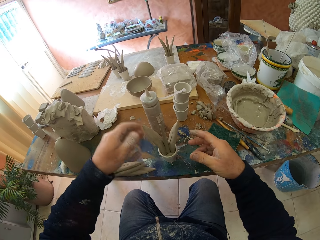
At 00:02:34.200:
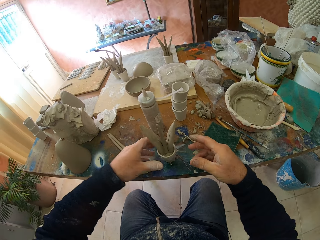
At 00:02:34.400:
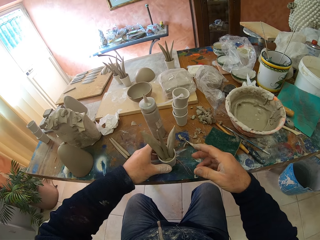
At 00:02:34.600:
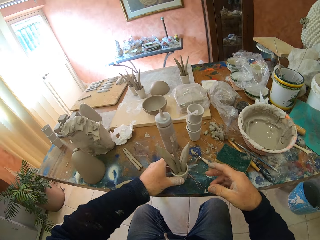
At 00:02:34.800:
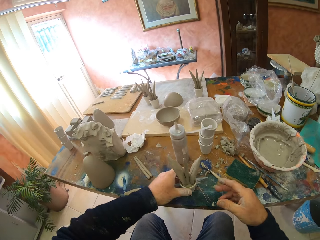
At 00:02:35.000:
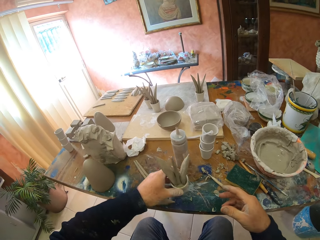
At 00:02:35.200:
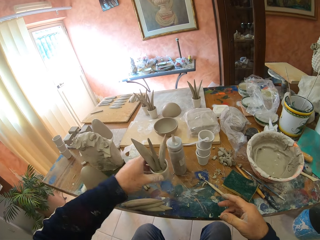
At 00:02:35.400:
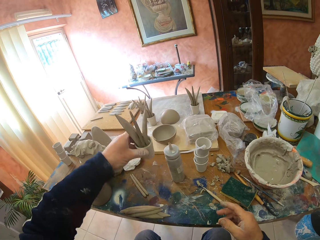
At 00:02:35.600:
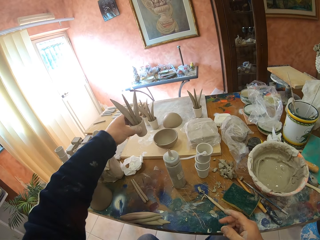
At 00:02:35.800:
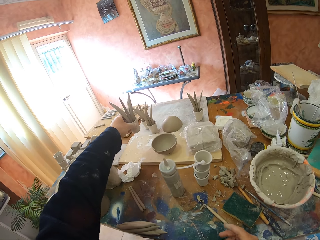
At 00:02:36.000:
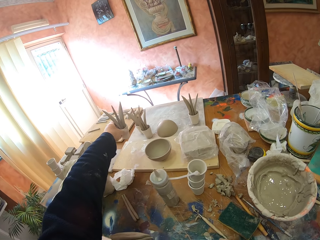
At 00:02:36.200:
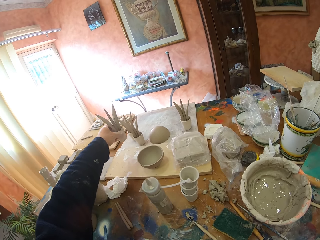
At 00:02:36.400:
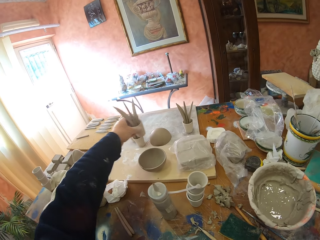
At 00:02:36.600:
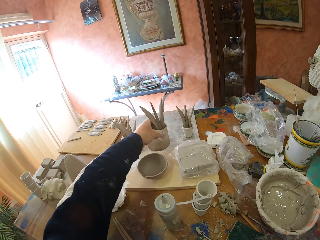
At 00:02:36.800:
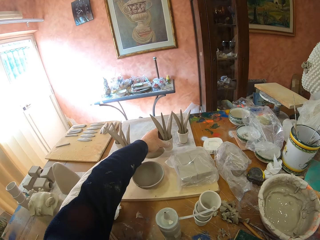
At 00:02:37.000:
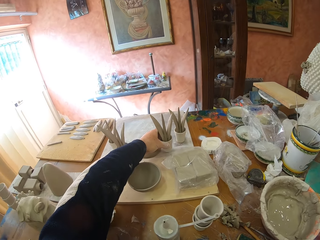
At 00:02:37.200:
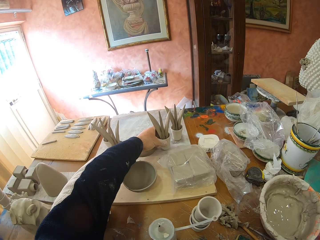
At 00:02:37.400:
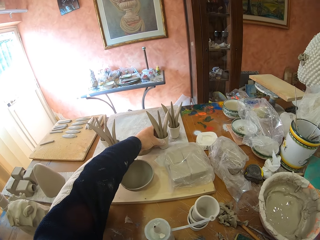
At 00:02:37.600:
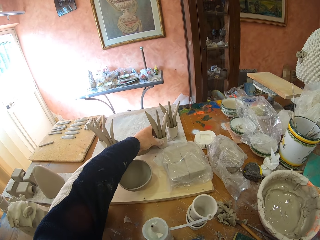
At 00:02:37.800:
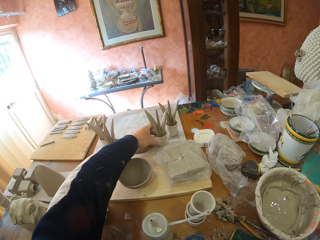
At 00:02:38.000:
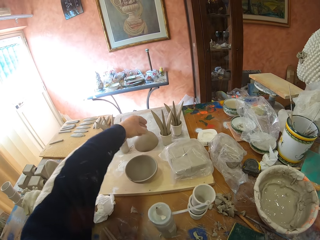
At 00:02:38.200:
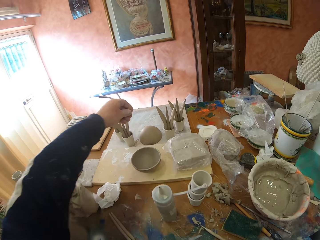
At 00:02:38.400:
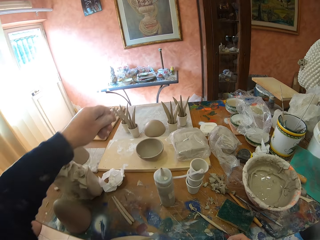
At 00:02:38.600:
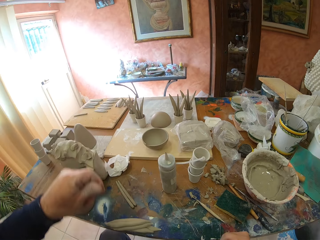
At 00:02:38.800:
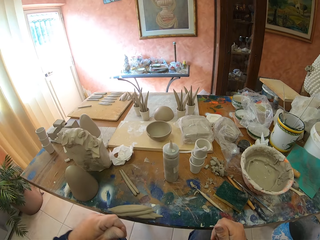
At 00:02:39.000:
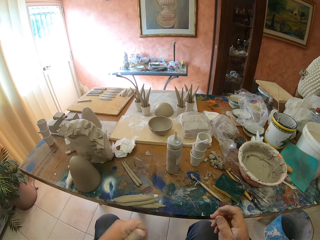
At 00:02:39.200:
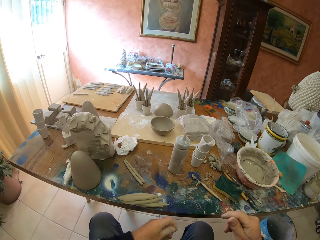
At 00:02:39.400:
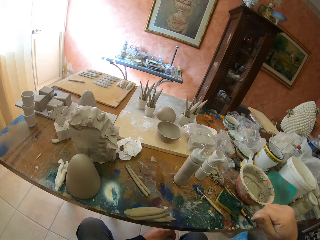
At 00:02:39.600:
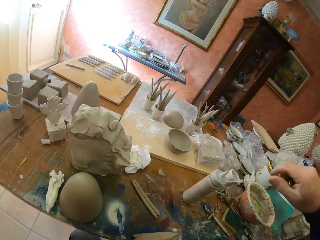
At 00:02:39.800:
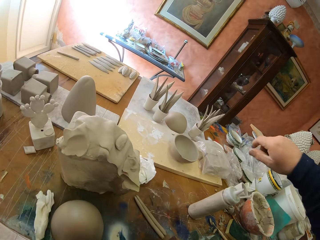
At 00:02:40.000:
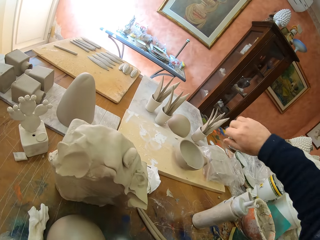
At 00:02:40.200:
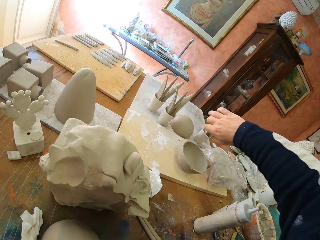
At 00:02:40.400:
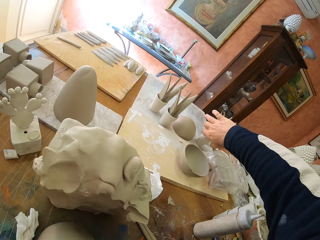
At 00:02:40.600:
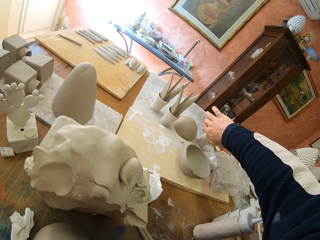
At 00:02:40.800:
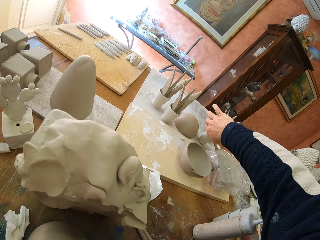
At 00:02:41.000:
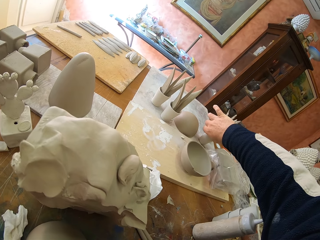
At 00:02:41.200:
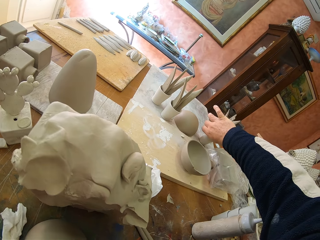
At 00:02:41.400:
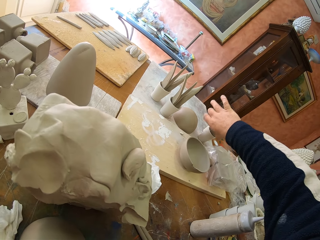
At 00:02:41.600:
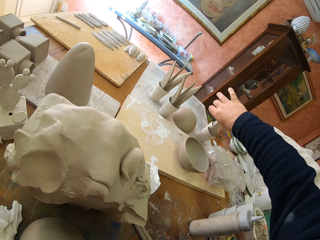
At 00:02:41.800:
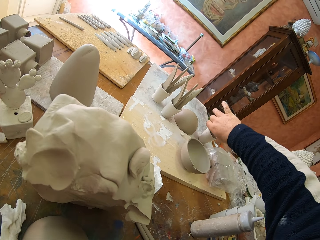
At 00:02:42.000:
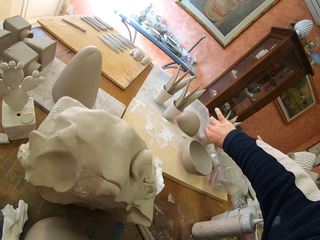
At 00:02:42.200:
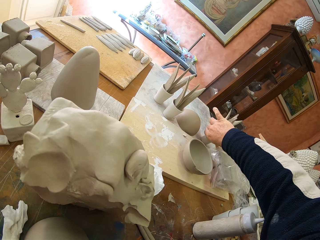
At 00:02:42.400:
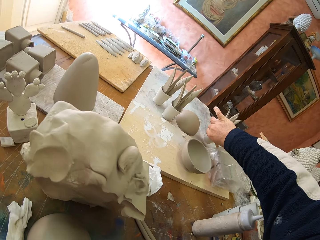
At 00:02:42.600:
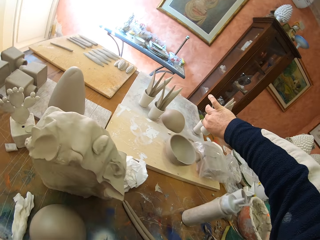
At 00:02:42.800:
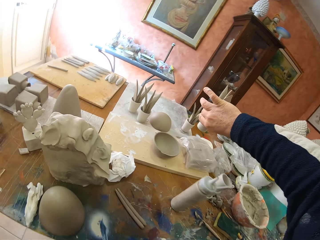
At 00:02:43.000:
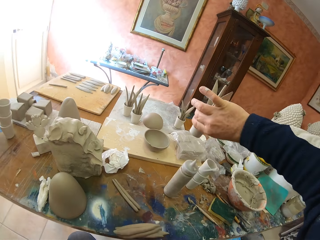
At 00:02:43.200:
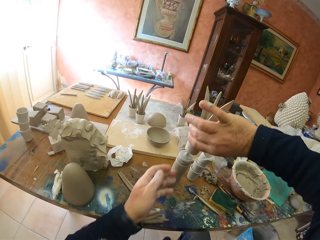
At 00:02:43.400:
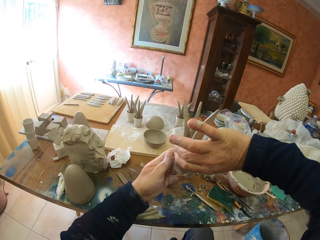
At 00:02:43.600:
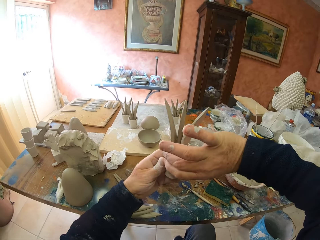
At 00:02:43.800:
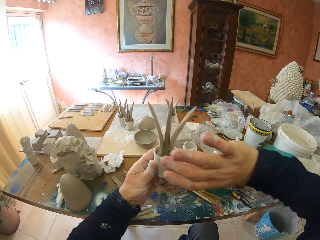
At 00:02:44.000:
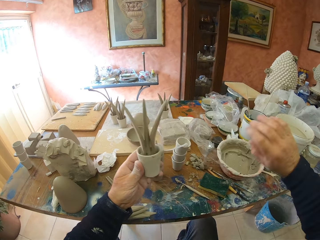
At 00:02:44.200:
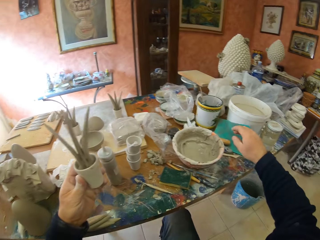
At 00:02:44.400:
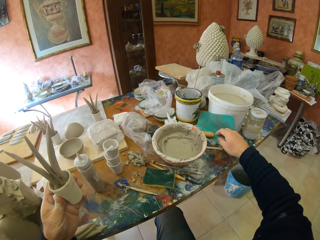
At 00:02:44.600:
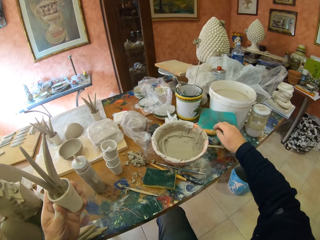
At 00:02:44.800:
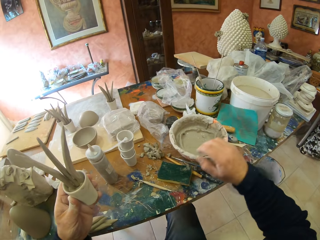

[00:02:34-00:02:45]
The camera wearer places the pottery on the board. They pick up the pottery on the board.

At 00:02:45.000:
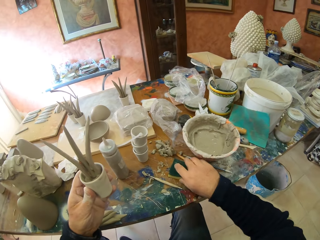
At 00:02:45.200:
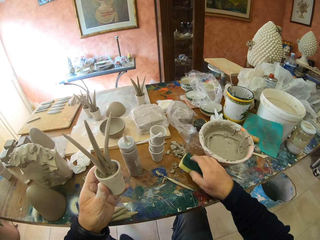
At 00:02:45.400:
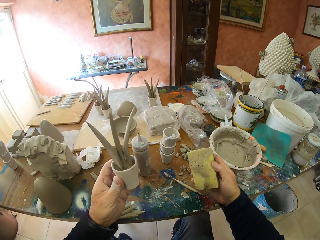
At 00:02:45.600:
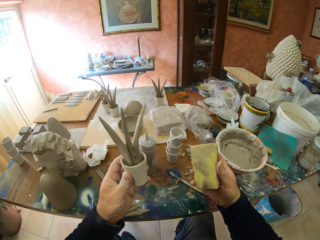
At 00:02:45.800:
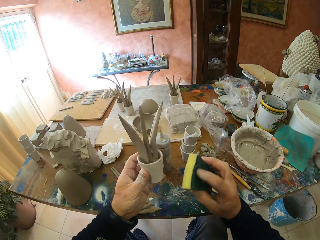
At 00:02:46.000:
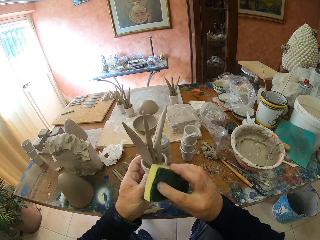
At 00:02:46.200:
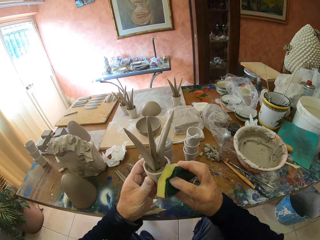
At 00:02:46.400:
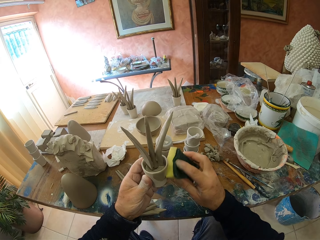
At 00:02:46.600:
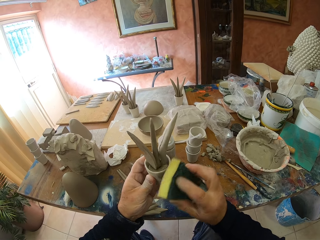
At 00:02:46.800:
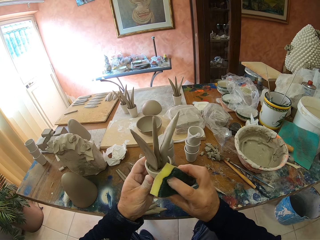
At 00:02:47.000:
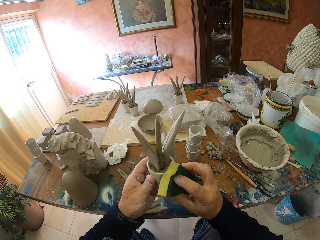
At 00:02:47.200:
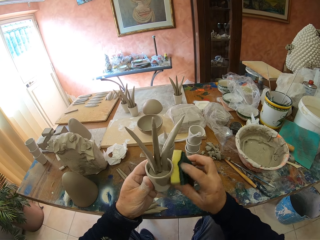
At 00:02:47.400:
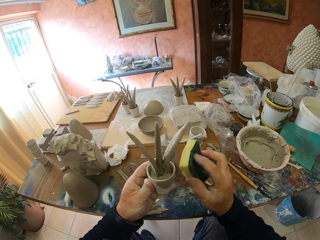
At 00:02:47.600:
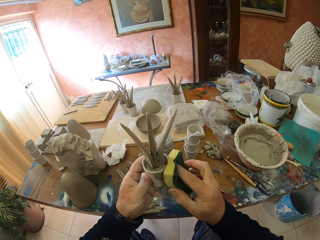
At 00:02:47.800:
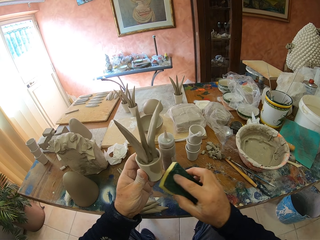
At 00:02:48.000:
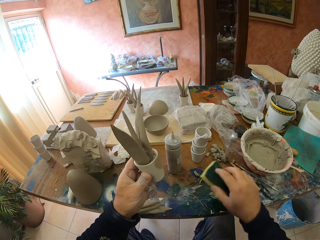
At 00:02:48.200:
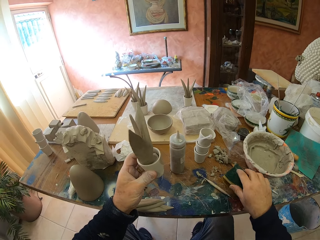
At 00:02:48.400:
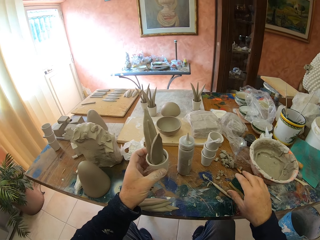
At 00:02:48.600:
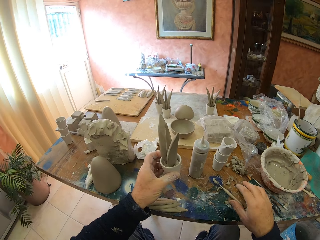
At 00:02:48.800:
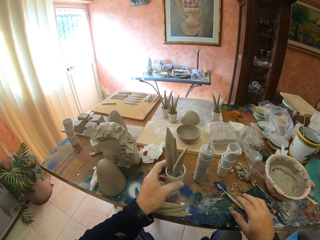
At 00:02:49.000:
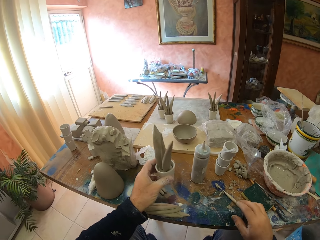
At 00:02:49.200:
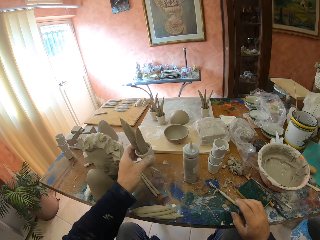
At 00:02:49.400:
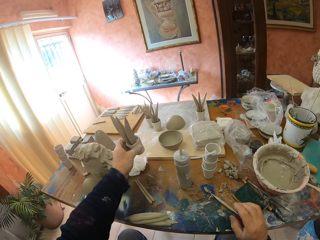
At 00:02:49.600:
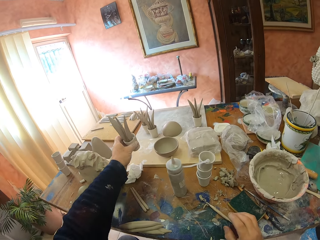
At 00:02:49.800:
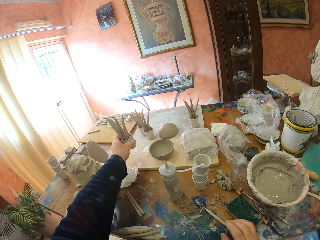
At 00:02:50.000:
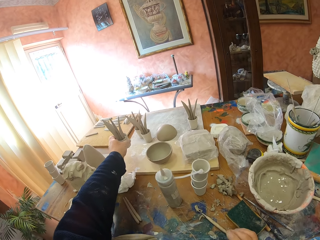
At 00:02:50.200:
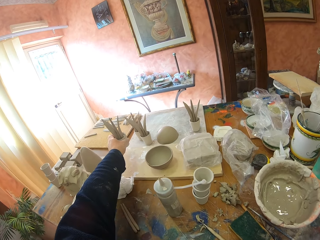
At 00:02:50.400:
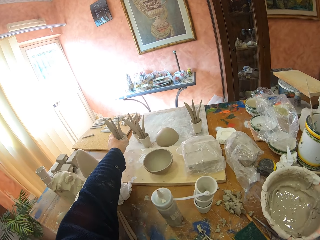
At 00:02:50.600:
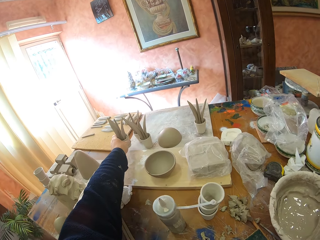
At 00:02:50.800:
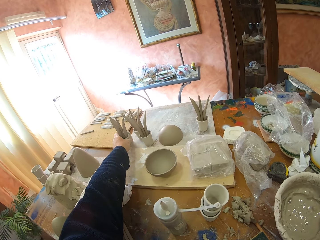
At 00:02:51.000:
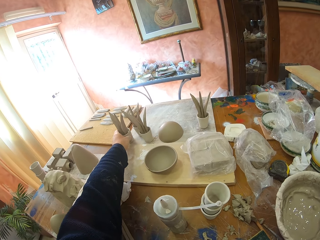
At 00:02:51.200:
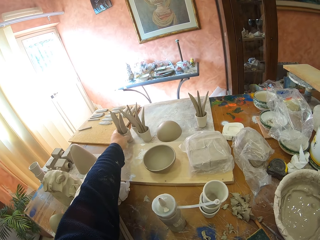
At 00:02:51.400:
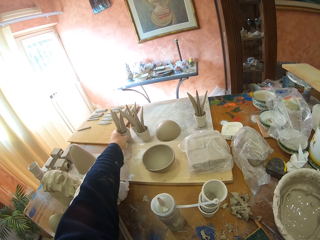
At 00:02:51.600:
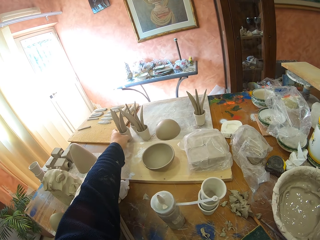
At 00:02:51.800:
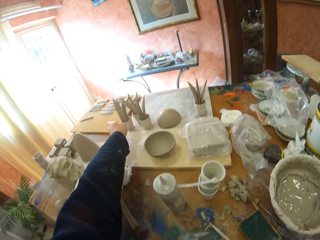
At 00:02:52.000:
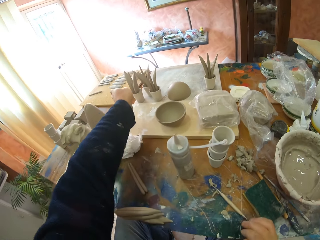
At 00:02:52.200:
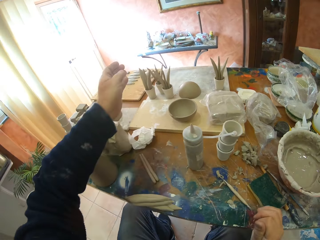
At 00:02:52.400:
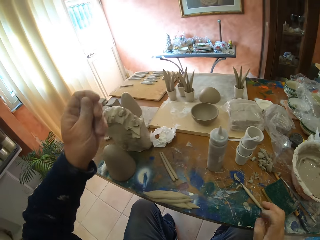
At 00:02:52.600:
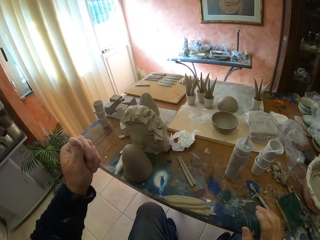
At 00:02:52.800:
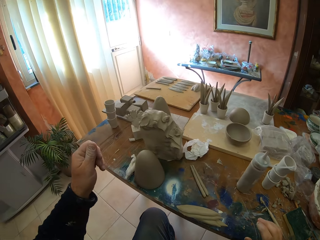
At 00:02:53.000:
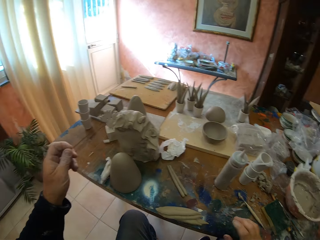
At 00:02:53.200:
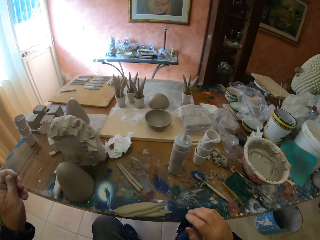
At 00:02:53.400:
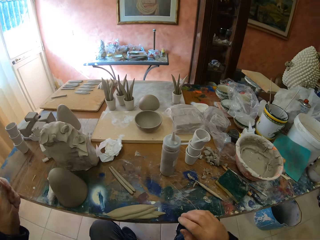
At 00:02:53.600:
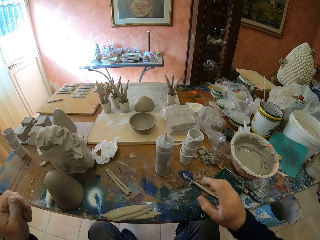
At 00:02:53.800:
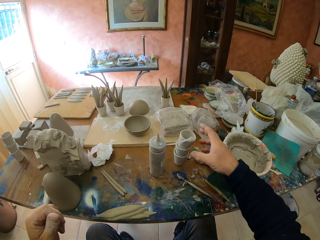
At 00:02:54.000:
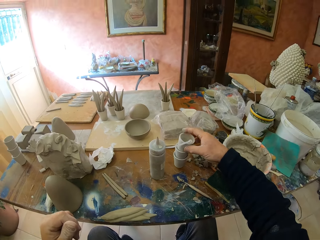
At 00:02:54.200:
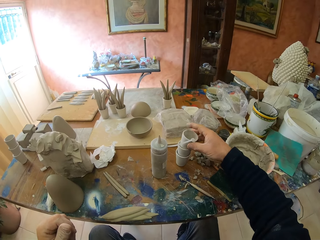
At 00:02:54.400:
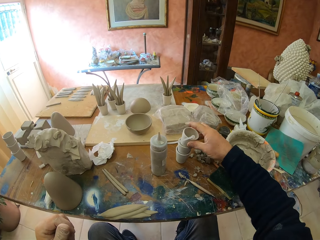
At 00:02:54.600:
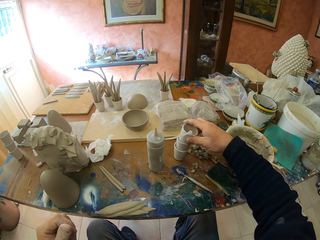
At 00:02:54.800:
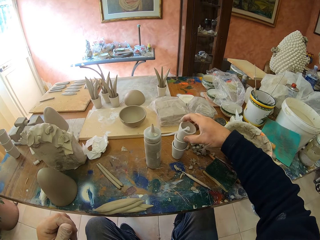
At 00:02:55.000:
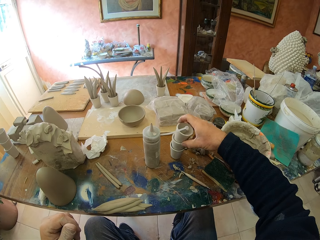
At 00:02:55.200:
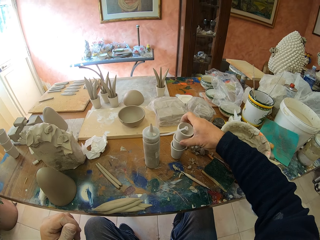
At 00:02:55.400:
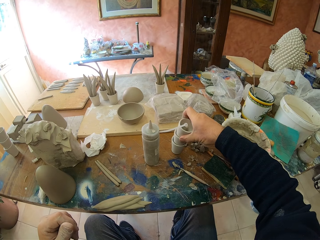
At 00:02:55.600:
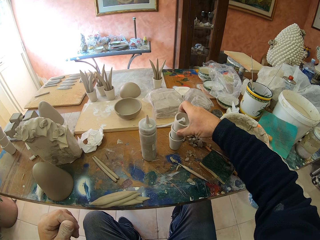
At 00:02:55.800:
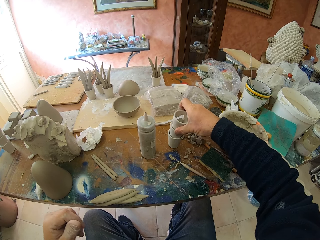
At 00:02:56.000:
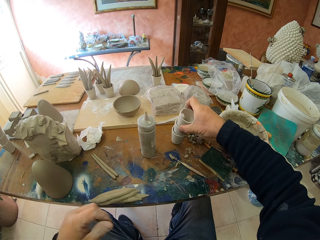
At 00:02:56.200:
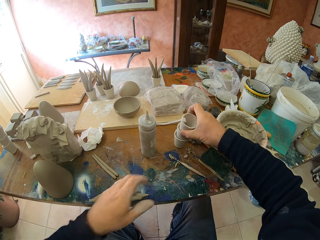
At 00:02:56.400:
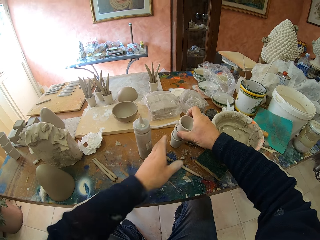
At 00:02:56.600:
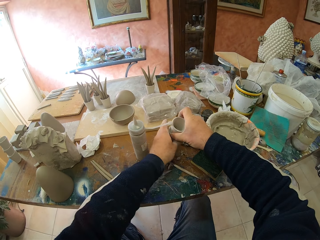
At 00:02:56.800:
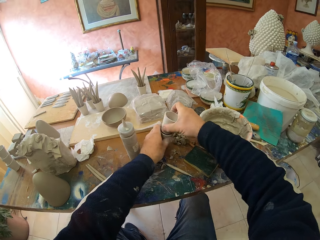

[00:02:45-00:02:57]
The camera wearer picks up the sponge on the table. They smoothen the pottery with the sponge. They place the pottery on the board. They pick up the pottery on the table.
